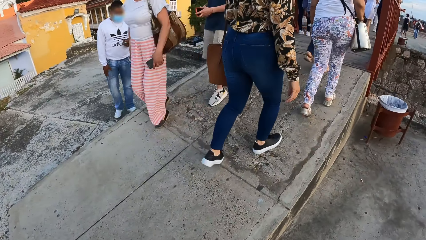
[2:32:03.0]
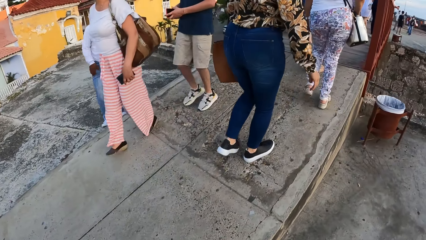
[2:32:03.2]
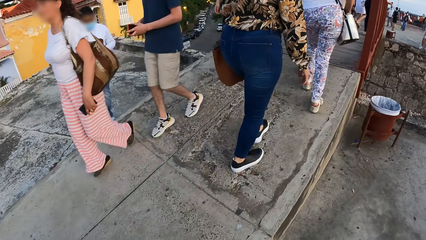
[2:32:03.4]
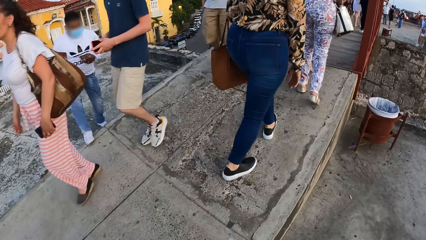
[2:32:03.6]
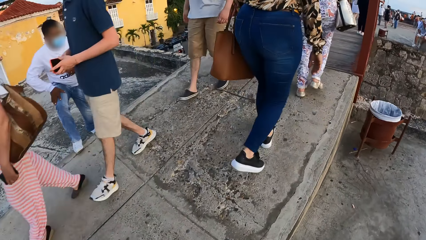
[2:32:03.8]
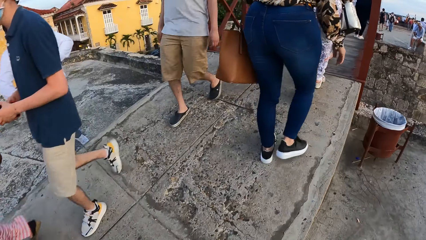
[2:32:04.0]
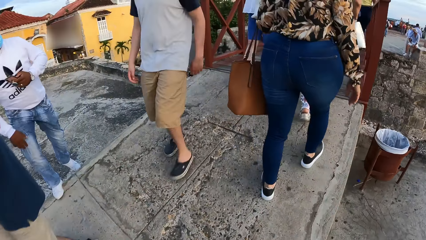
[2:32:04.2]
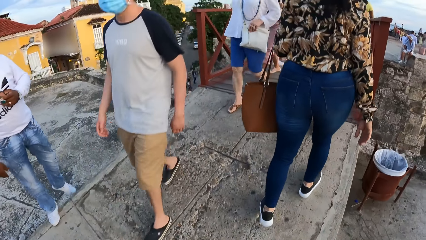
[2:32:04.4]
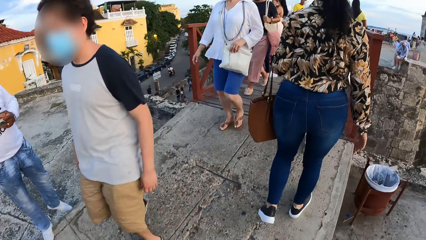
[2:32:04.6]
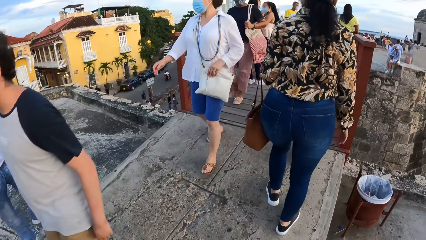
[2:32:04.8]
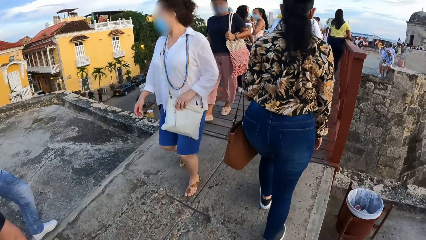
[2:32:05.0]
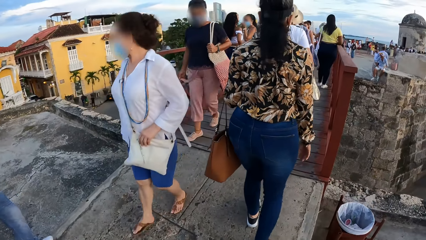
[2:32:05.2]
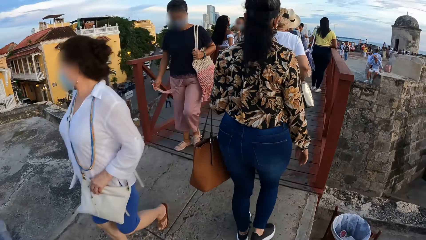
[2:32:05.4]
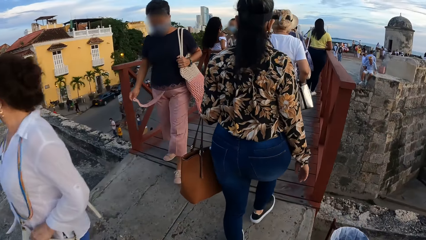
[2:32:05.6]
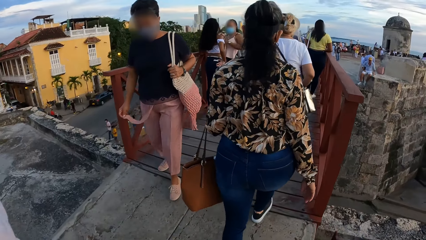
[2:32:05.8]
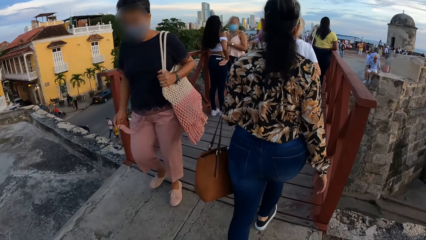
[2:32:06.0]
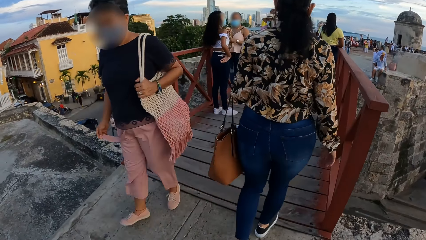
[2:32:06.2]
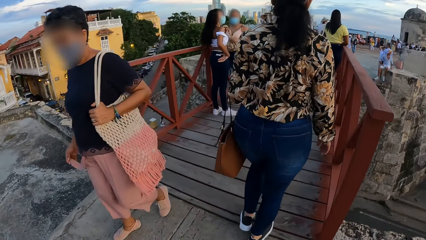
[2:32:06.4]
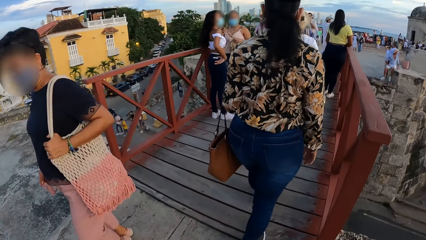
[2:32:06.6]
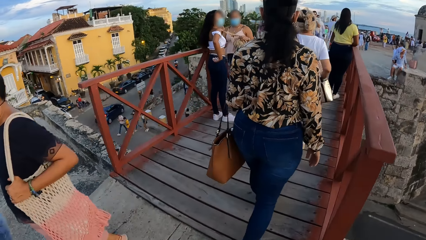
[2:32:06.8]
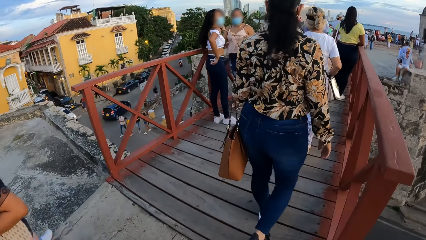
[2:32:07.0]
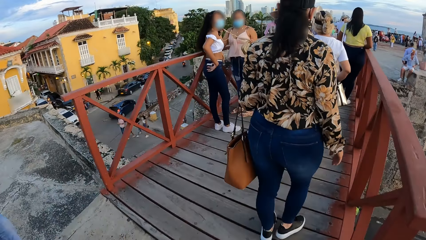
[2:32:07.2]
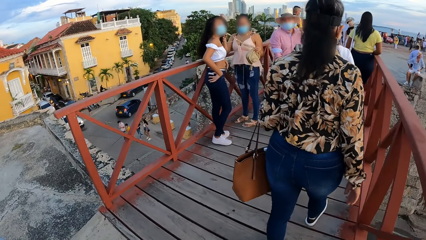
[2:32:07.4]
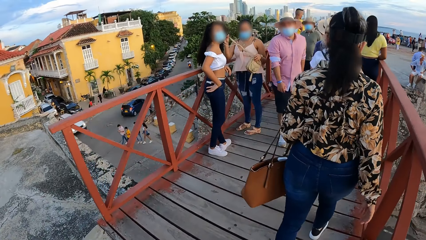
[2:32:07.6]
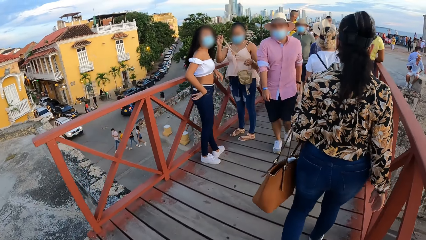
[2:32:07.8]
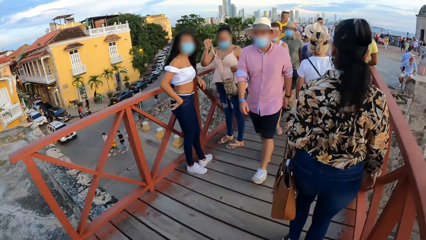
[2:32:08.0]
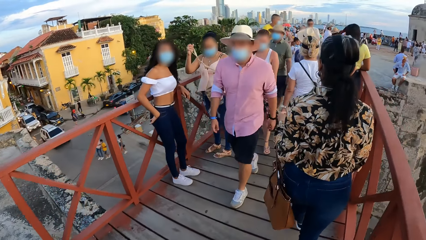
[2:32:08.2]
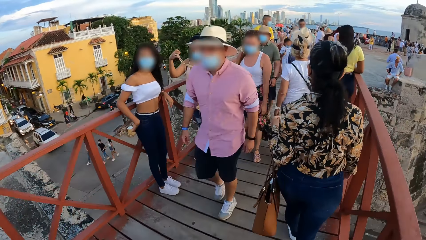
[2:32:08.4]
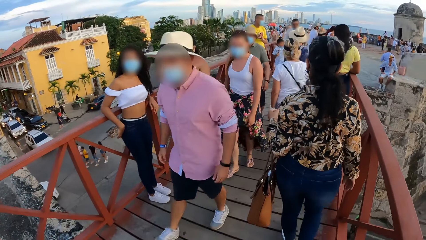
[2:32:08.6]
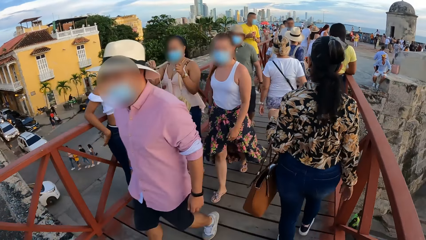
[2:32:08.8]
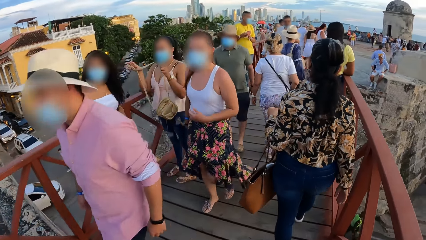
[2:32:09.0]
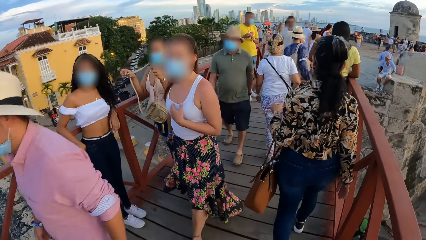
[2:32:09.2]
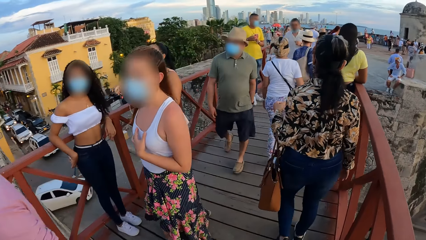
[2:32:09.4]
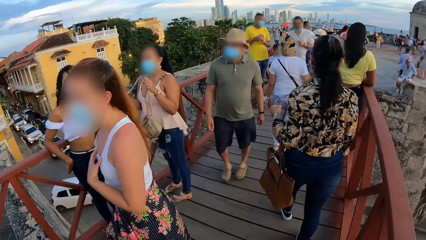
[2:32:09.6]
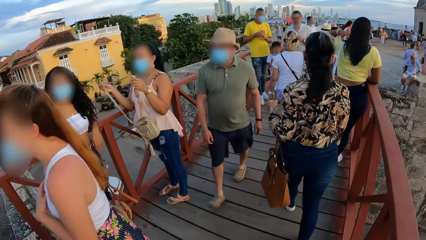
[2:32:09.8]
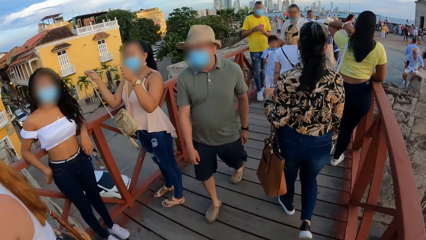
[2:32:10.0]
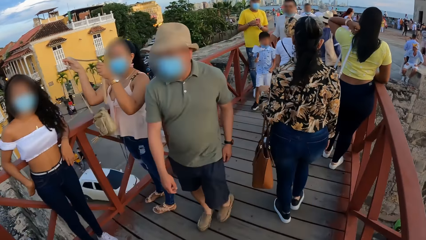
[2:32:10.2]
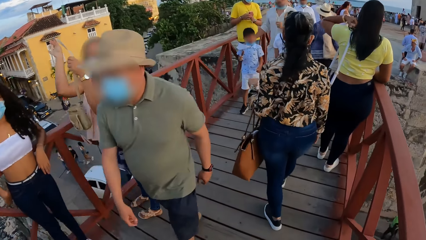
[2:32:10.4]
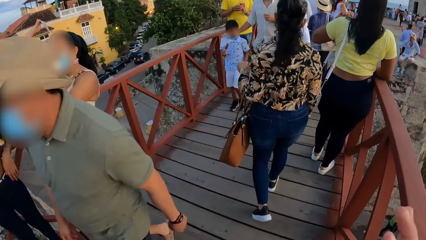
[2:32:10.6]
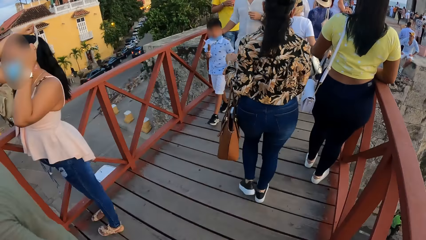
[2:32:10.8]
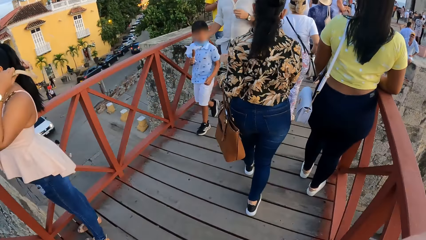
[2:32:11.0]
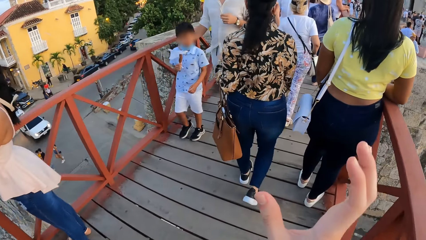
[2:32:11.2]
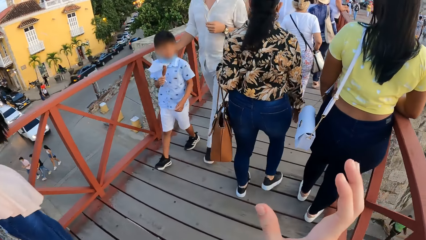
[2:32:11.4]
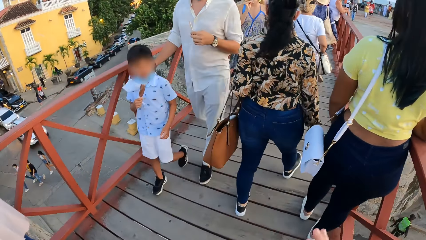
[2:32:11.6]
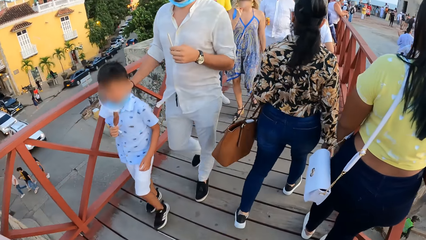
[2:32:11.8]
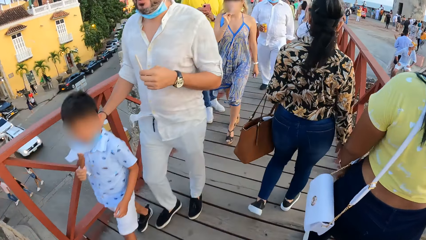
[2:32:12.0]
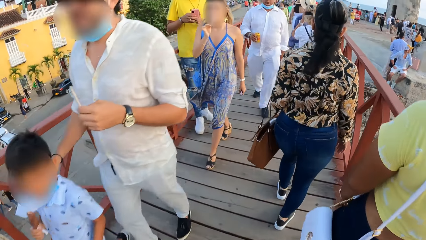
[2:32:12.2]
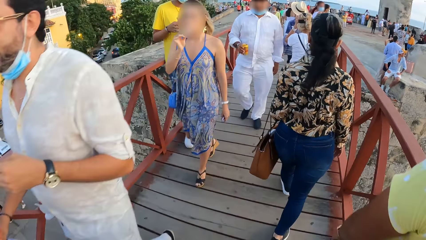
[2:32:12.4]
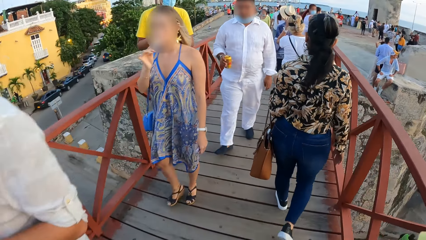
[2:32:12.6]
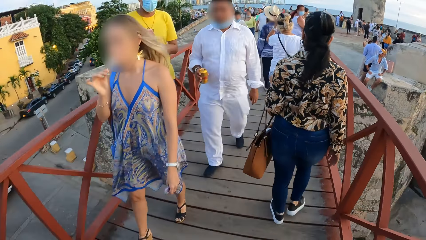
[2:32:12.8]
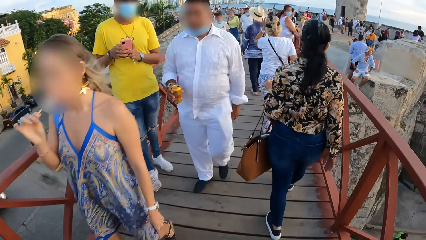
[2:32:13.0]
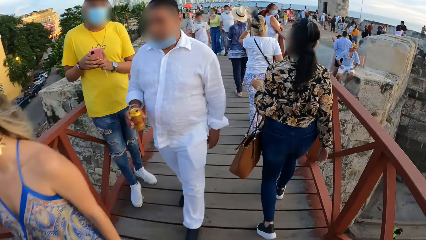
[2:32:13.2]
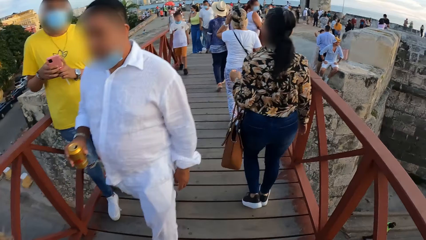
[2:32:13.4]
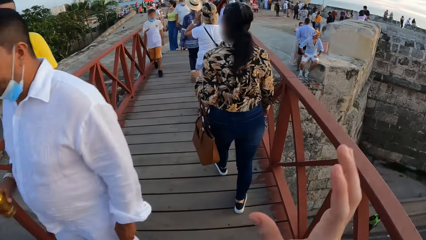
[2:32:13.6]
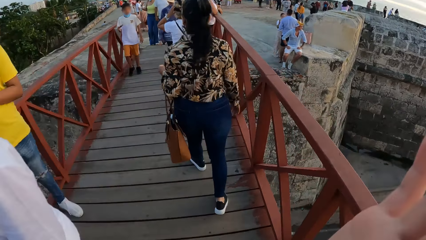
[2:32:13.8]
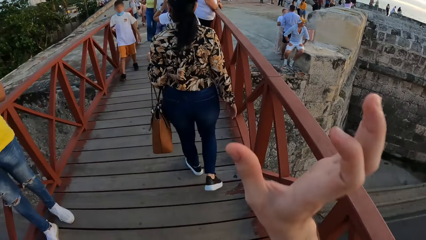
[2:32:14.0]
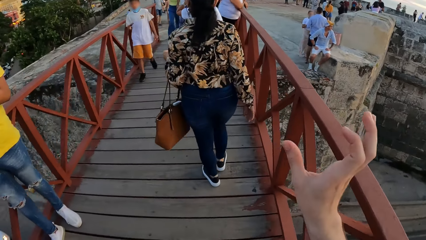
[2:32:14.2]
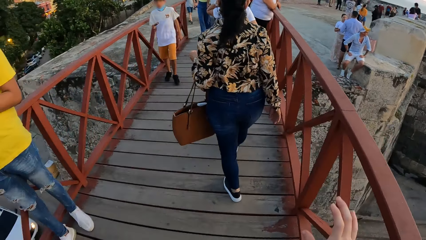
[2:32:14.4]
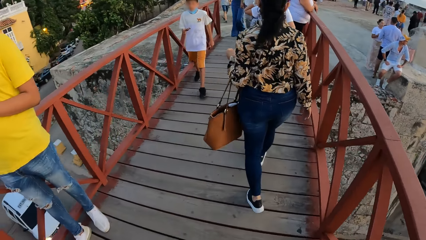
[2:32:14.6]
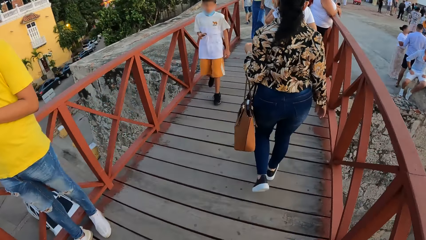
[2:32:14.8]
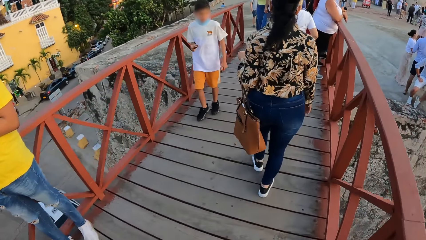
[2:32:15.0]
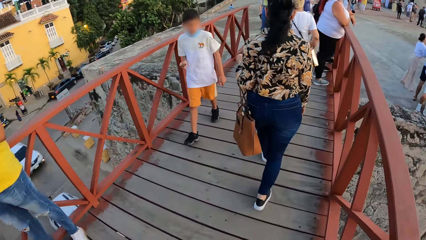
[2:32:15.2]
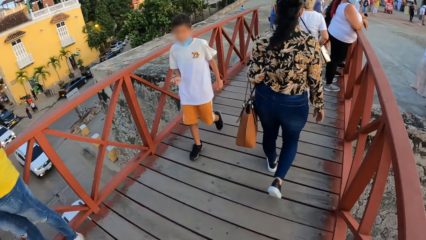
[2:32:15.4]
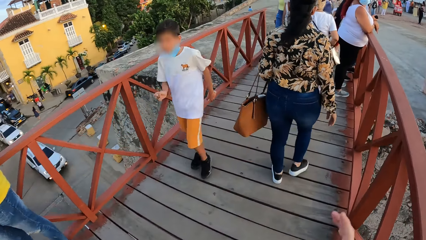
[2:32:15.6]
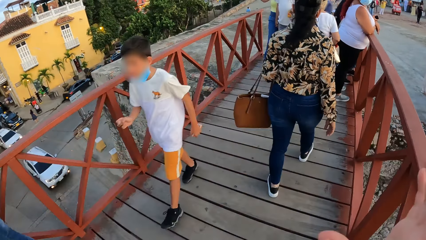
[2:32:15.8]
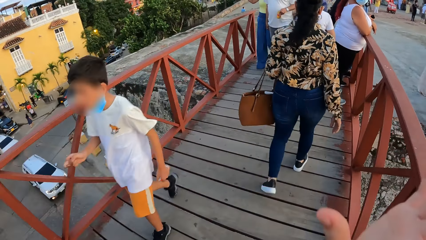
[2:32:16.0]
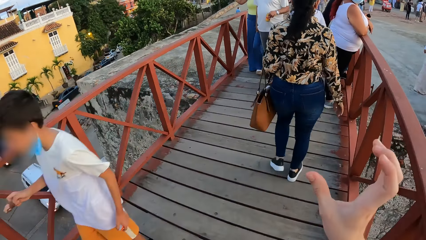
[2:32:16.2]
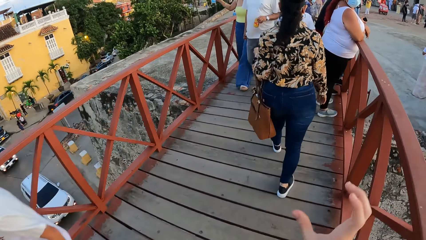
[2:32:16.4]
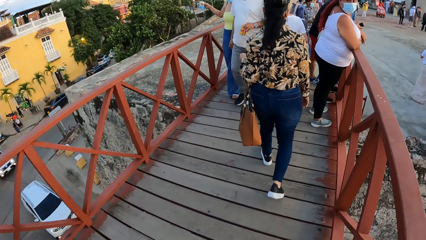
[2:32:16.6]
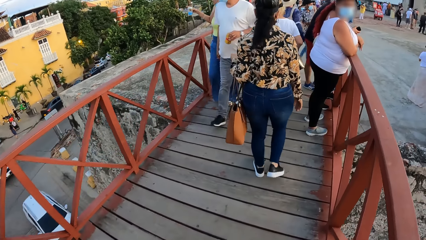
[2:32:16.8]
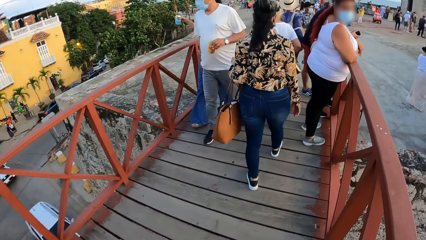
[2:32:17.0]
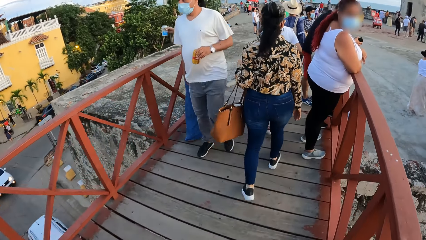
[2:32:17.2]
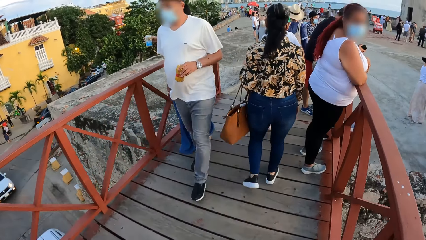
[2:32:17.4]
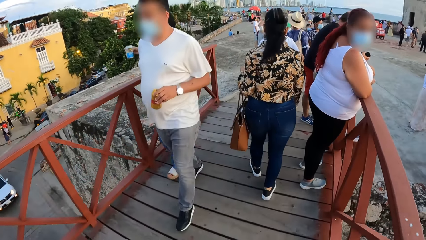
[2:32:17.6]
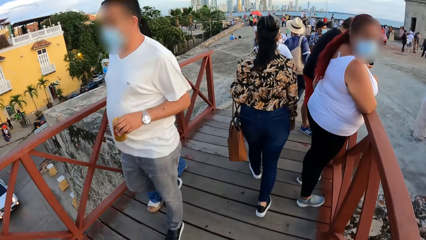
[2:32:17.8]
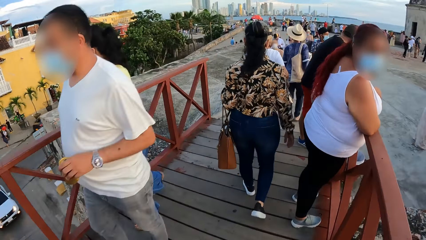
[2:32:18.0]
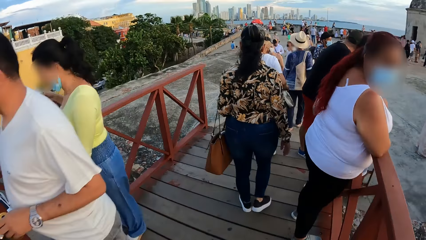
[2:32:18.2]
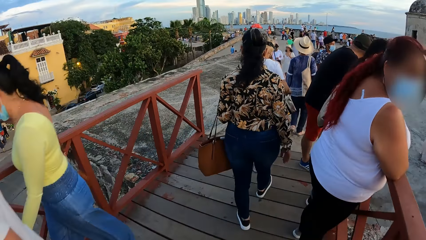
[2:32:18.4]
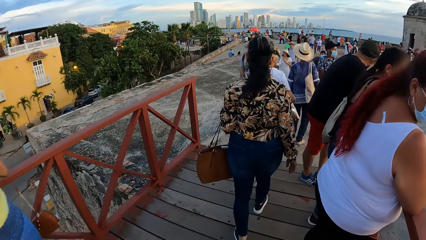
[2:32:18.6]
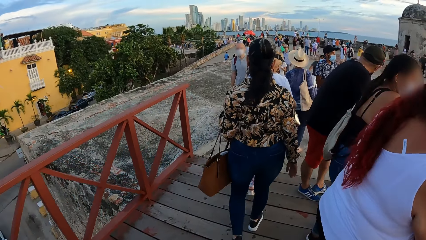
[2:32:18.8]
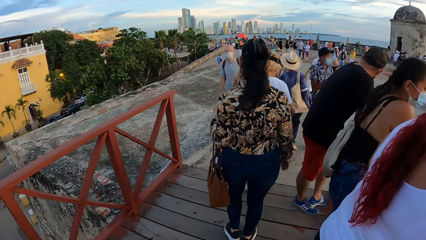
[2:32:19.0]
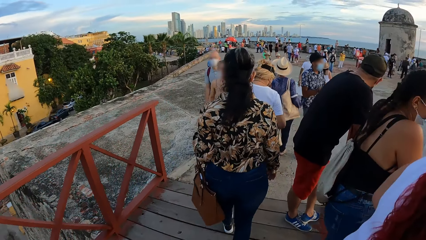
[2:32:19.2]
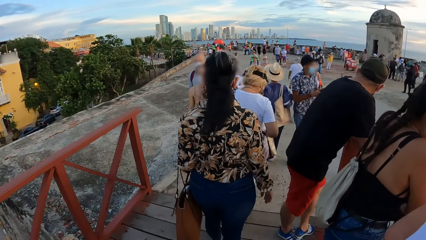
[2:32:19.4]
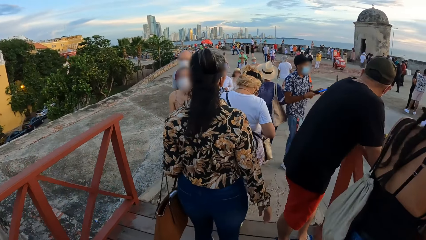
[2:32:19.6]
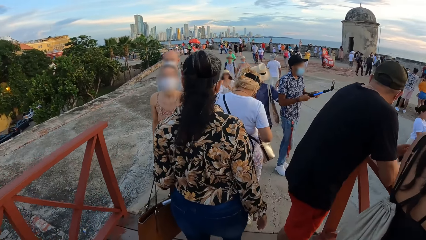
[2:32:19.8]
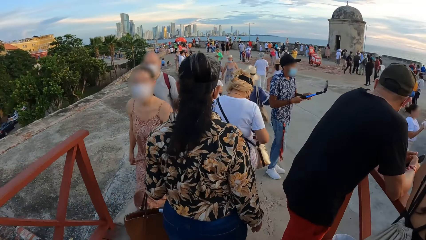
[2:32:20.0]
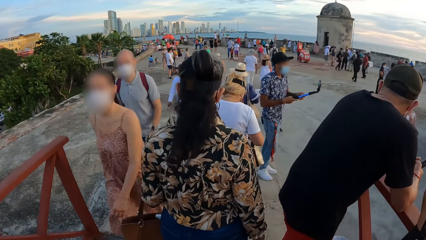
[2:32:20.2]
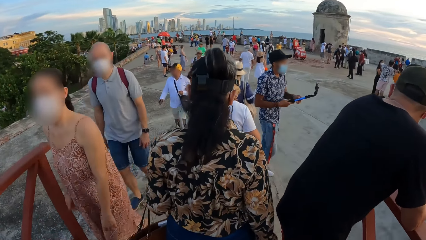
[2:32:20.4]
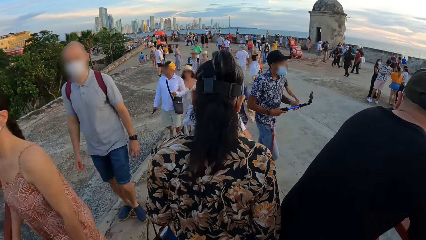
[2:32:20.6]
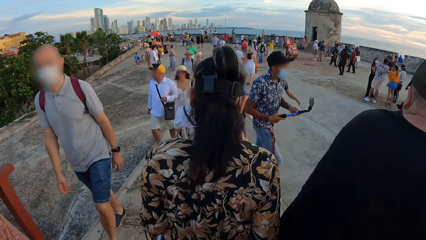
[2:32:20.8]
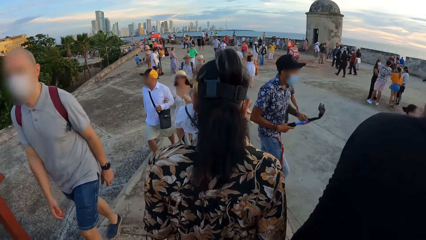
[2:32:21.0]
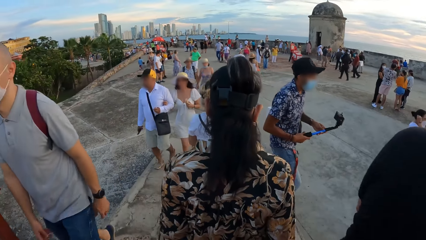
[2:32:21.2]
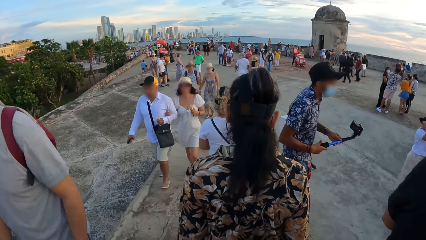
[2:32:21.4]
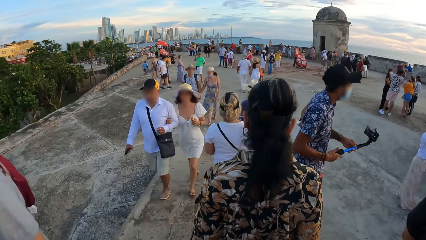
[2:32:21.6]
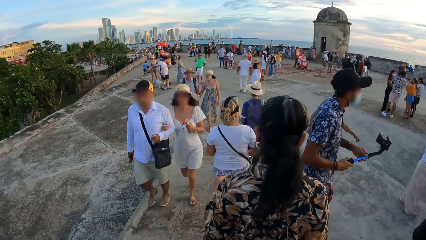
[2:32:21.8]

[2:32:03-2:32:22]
The camera wearer walks around. She gesticulates with her right hand. She walks around and moves a hand.
